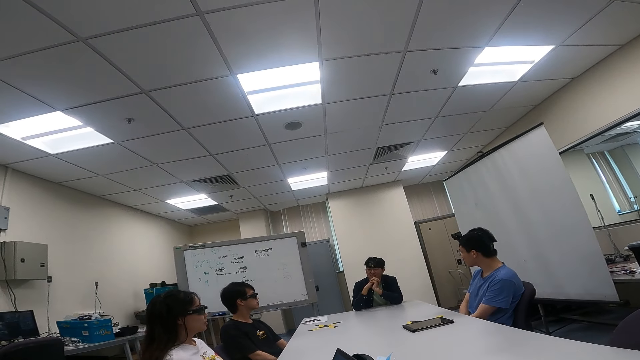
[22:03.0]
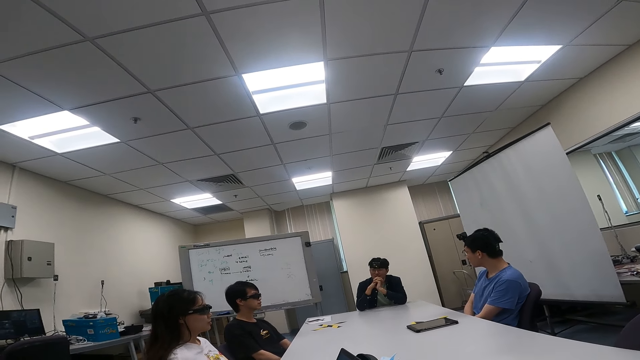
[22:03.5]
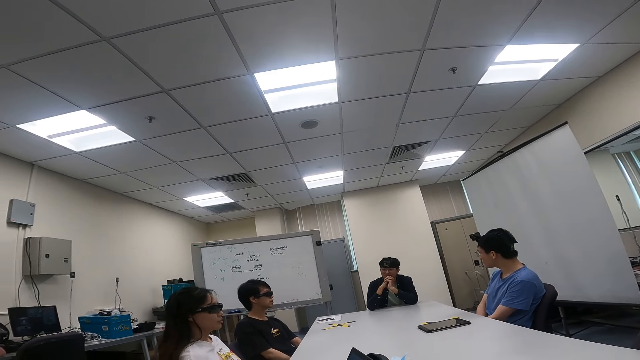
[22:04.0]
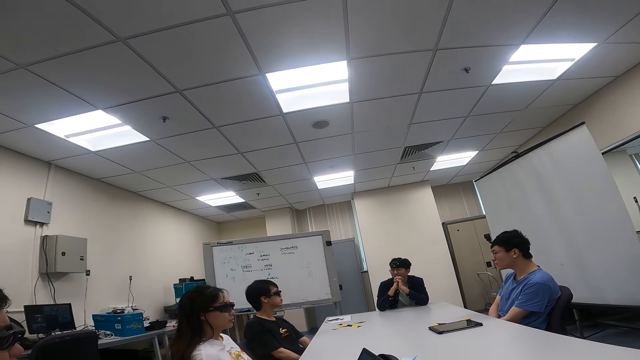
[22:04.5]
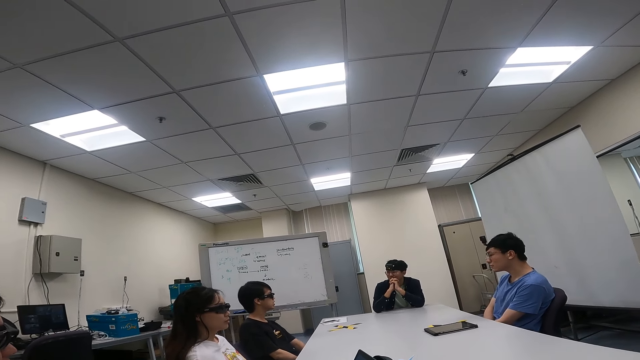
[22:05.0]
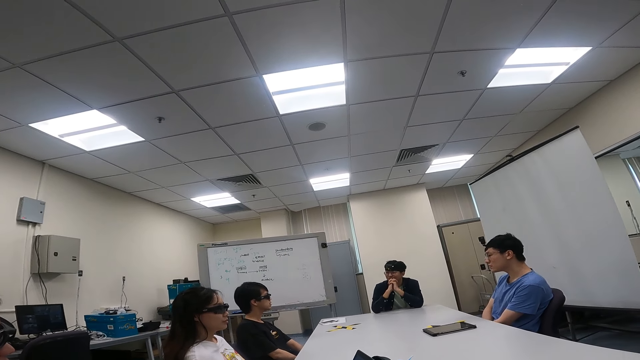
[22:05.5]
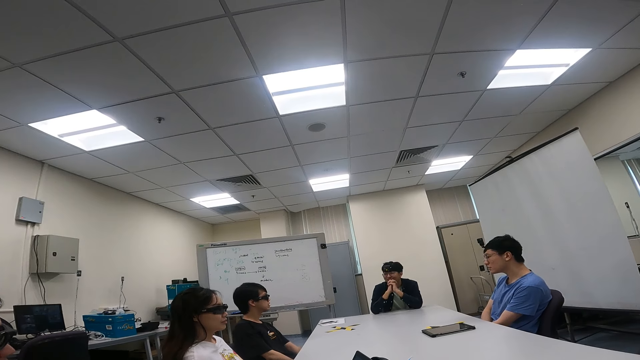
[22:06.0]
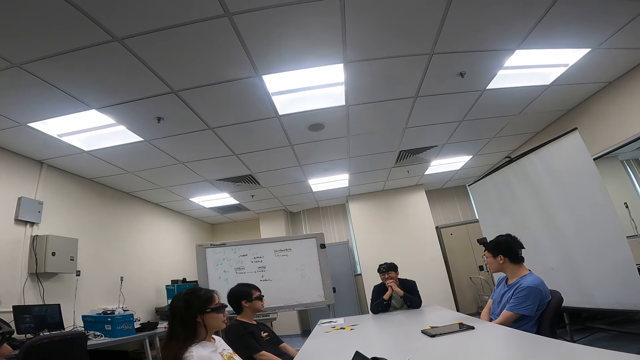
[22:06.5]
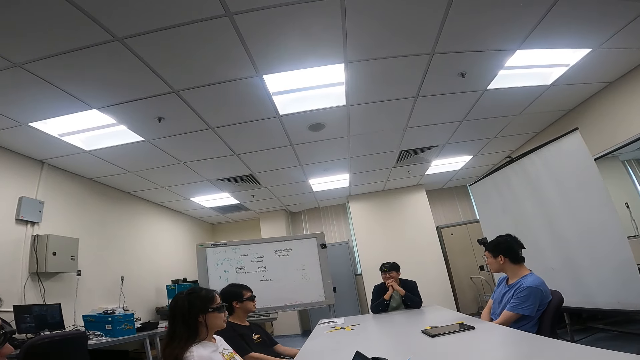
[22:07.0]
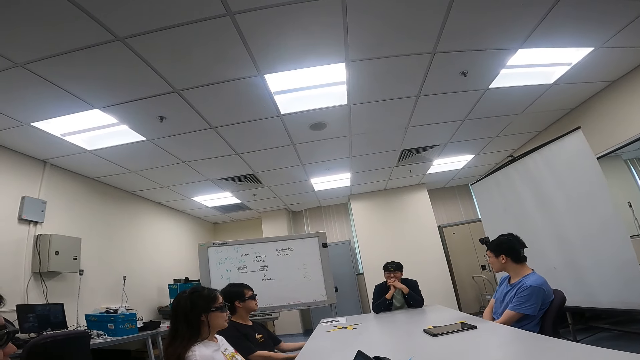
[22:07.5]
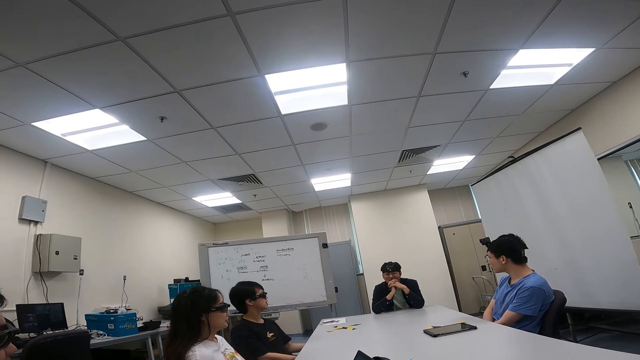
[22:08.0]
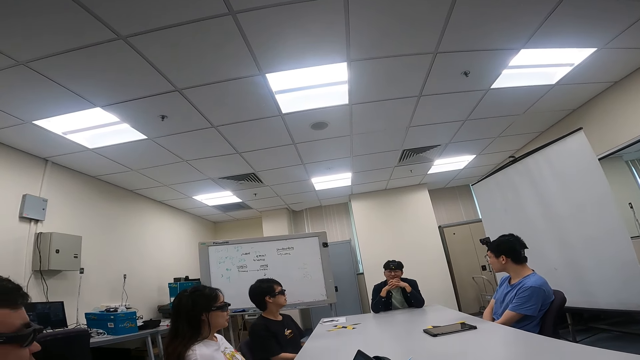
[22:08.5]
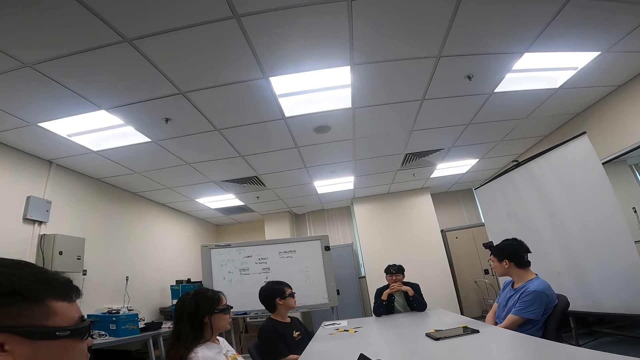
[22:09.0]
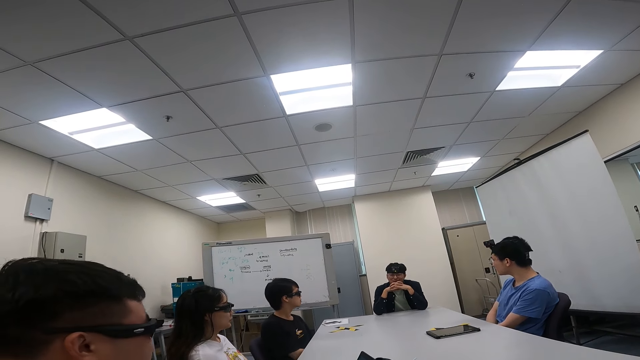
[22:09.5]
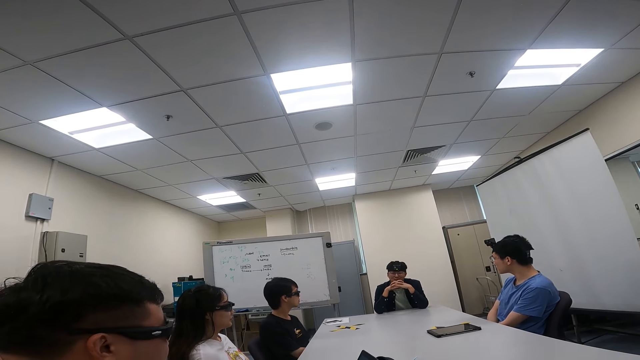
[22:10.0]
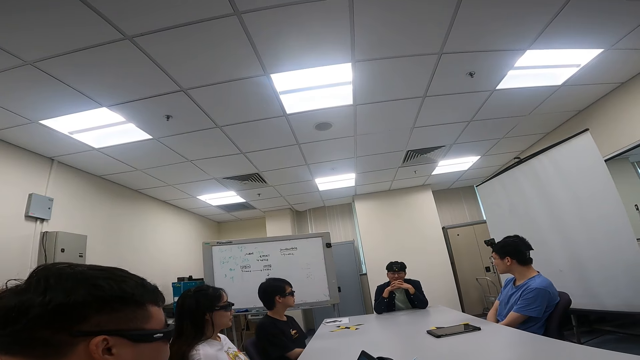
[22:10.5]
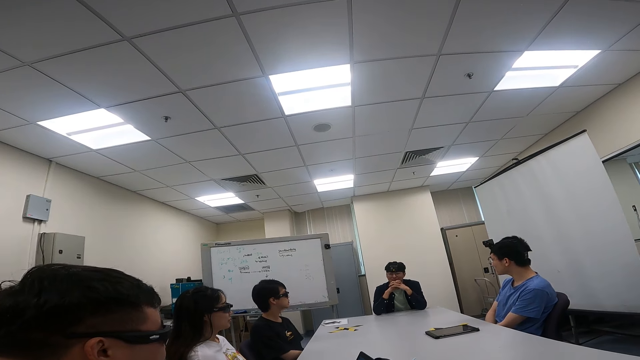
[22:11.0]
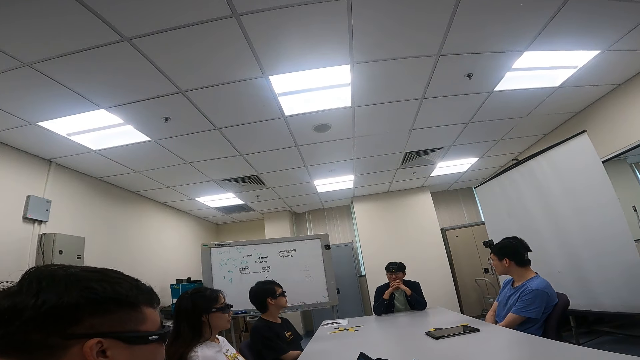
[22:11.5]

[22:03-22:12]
The camera wearer looks around.

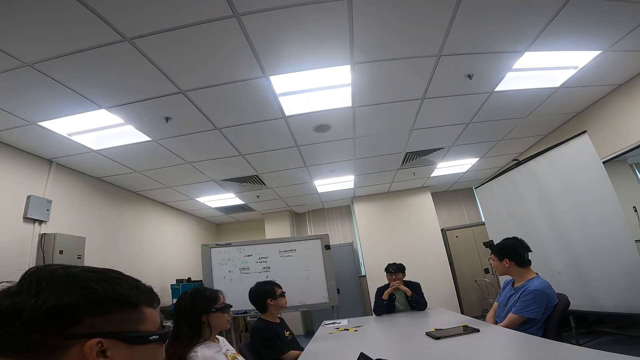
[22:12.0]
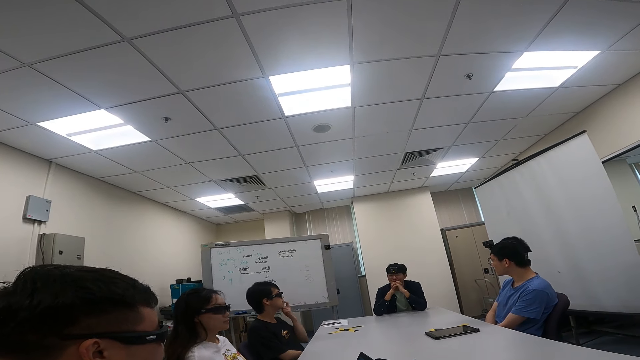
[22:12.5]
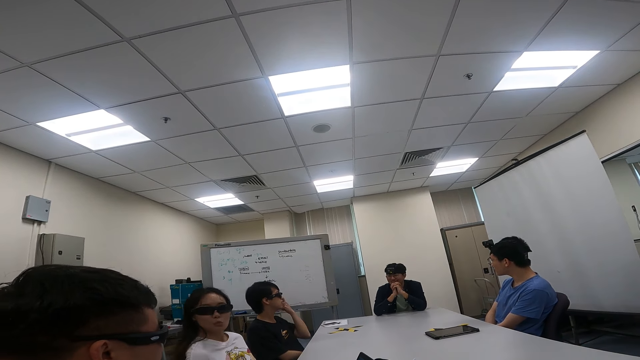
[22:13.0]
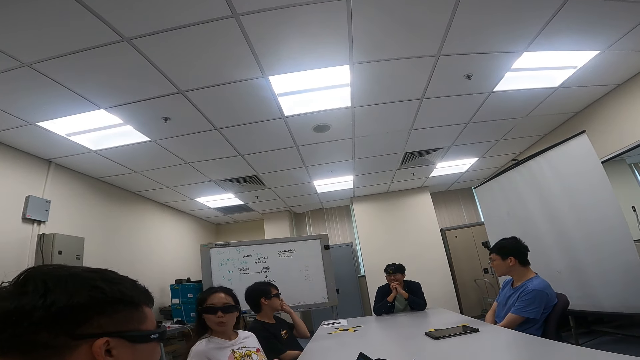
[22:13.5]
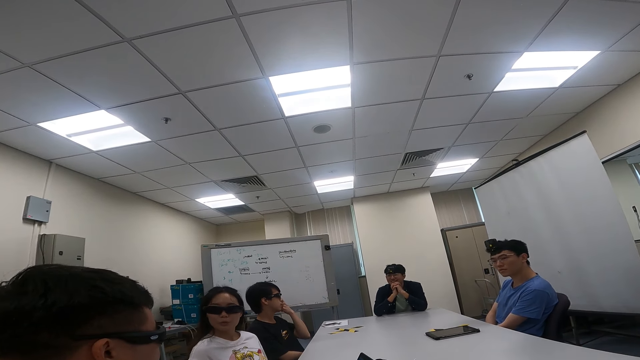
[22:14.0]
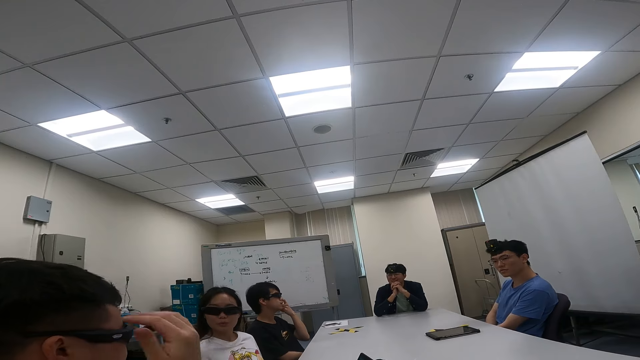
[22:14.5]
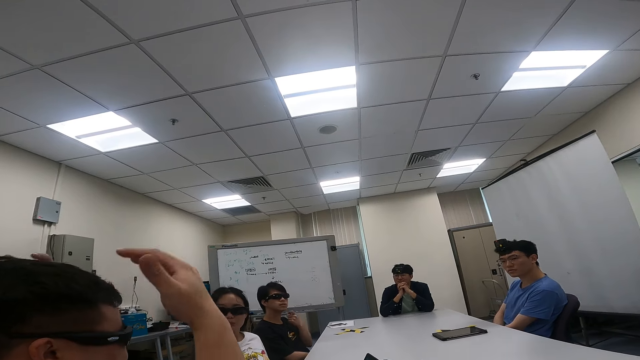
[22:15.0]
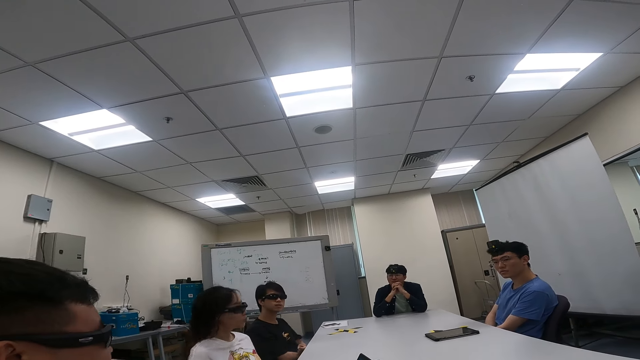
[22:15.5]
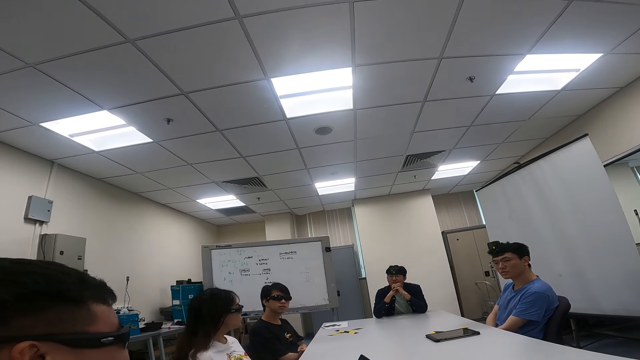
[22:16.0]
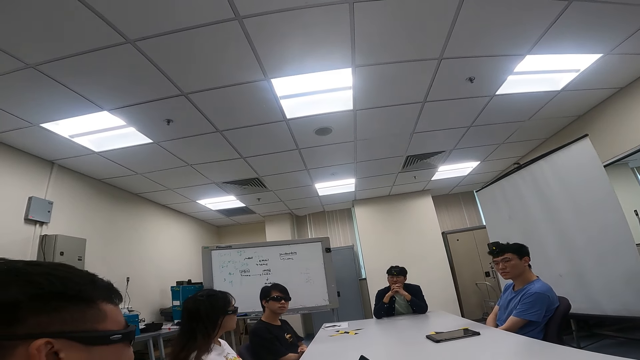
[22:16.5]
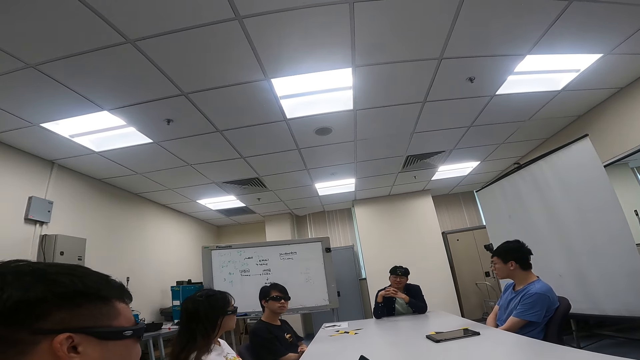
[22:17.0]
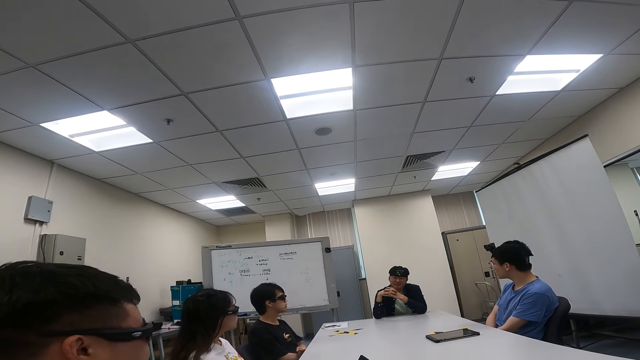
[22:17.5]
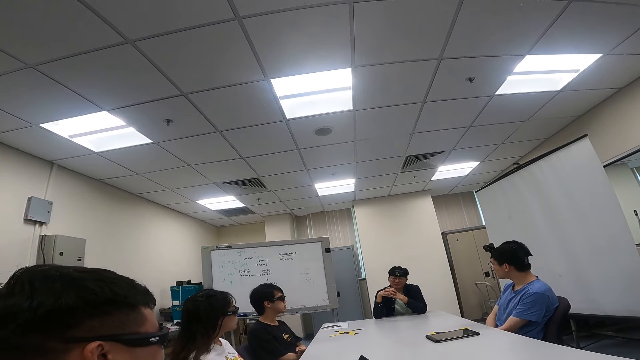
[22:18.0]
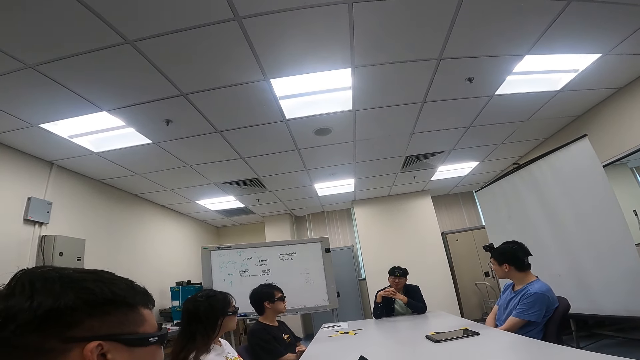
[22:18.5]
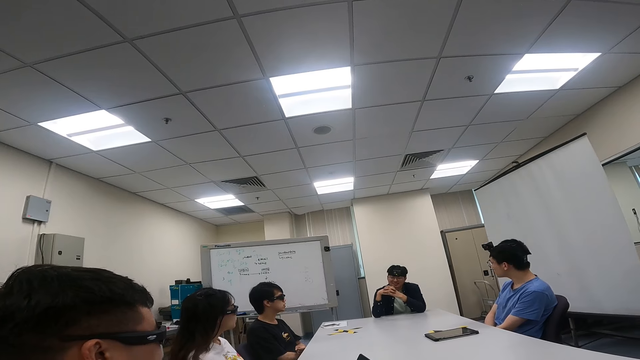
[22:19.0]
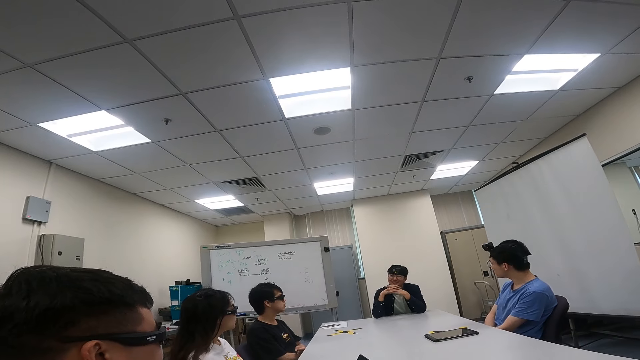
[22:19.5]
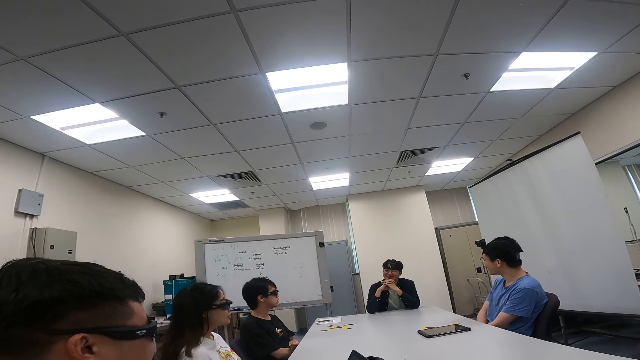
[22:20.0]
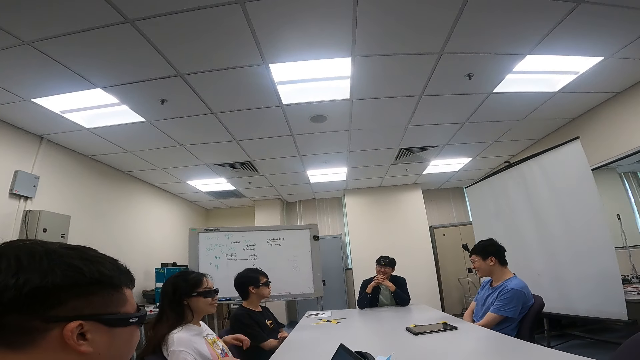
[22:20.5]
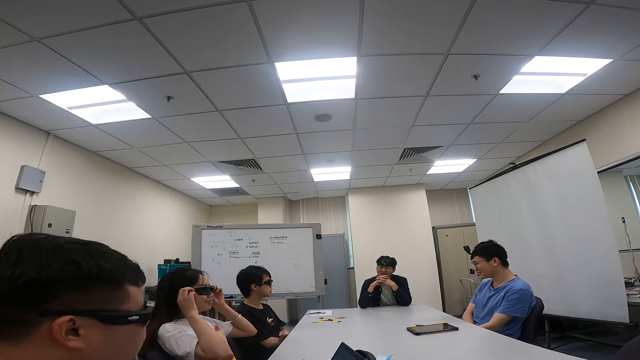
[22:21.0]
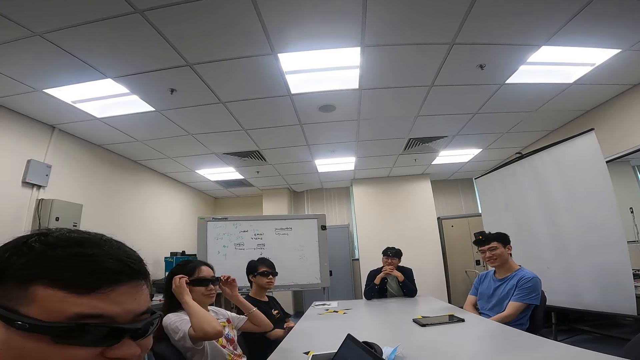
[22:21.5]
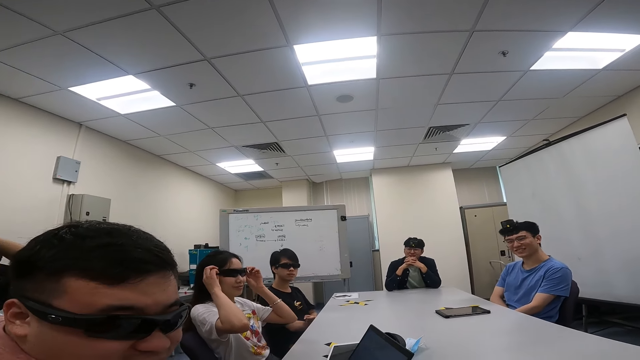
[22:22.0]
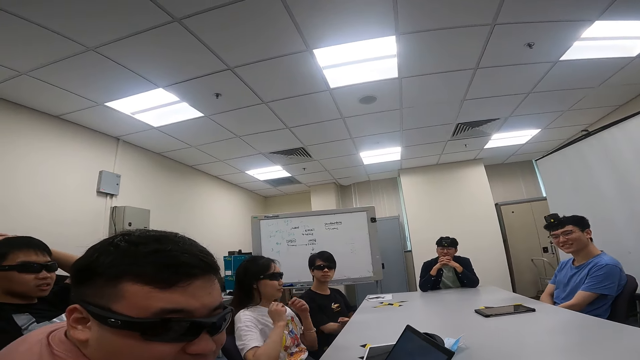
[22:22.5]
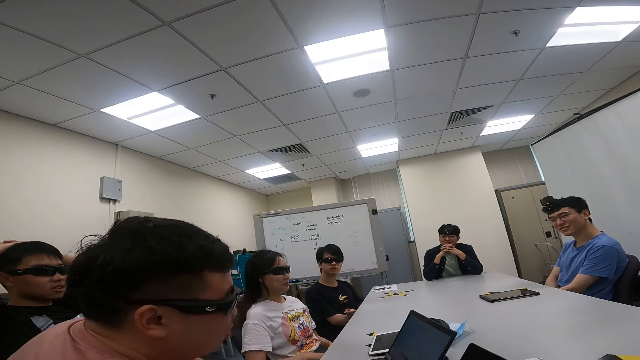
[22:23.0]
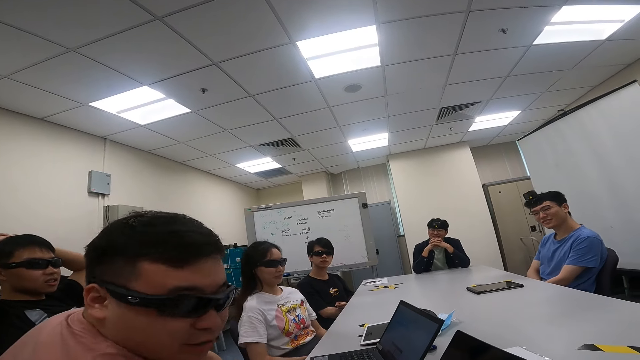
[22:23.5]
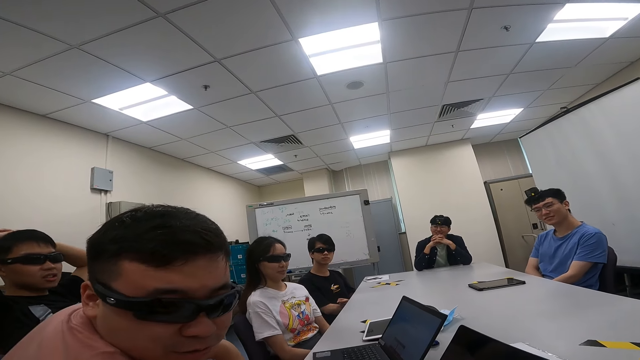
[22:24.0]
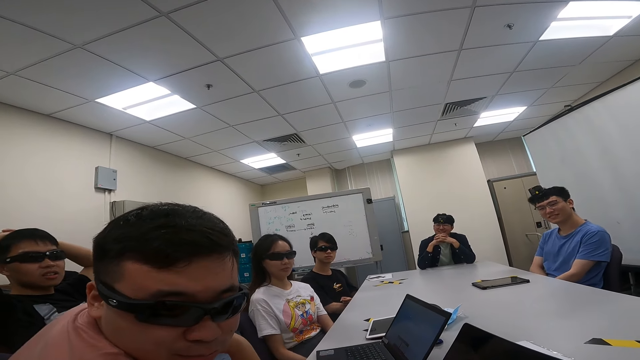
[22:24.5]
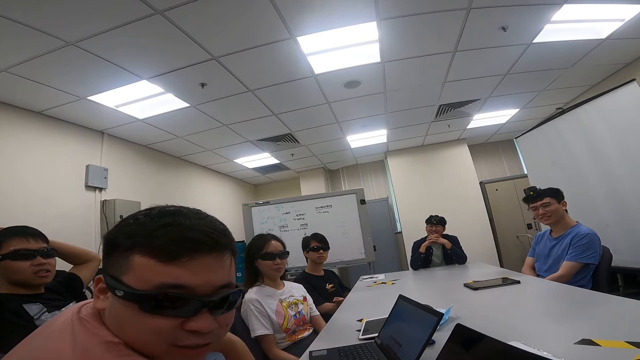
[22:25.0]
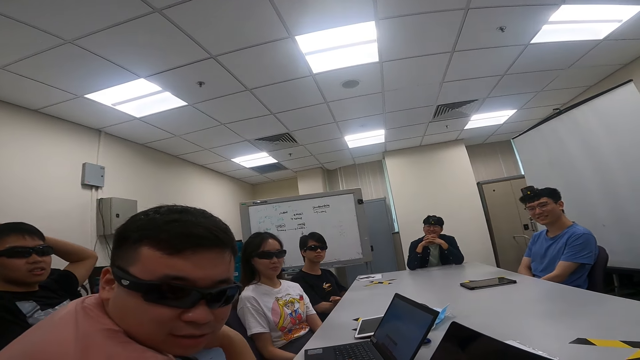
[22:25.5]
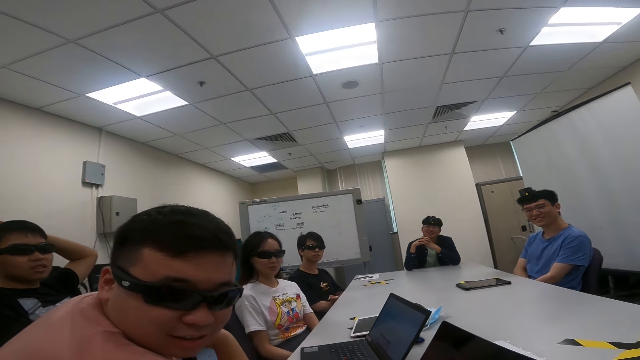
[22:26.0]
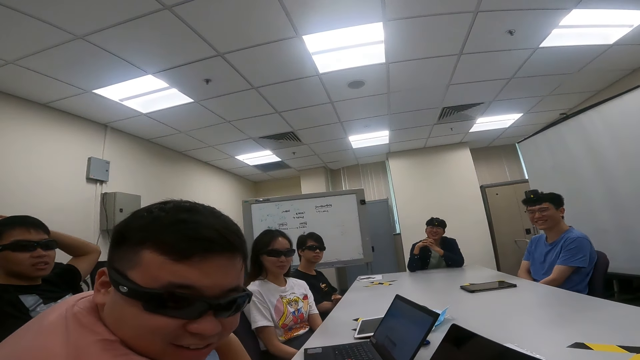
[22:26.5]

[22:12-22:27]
A man moves hands over his head. Another person talks to the man. A lady adjusts the goggles. The man talks to the camera wearer. The man looks at the camera wearer.
